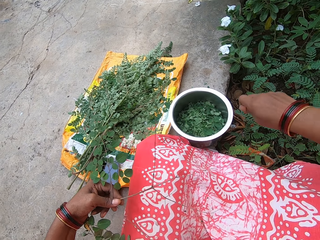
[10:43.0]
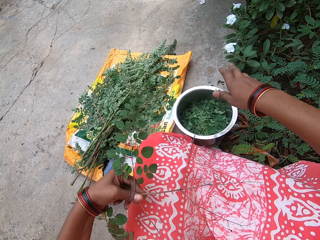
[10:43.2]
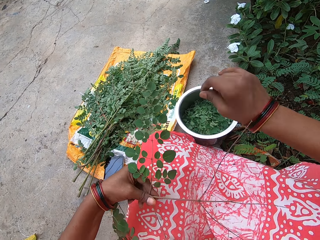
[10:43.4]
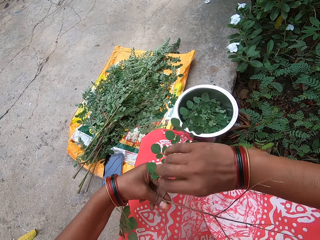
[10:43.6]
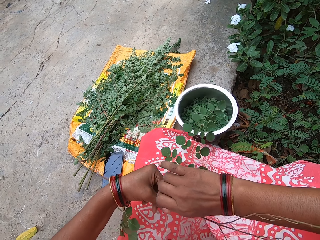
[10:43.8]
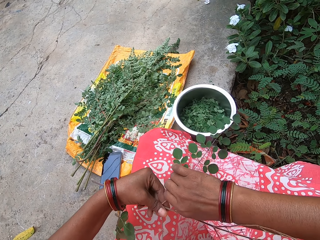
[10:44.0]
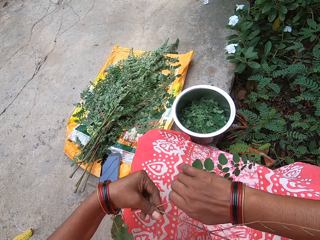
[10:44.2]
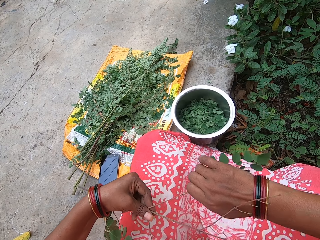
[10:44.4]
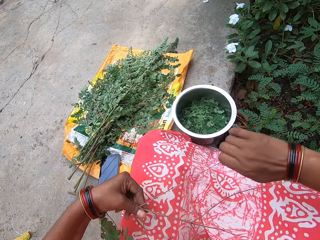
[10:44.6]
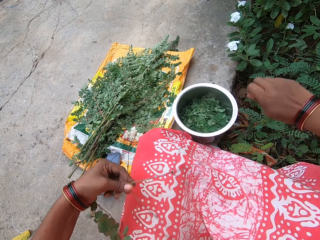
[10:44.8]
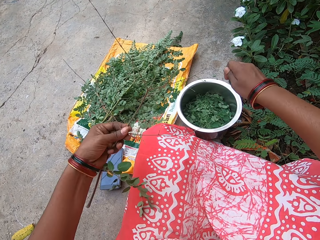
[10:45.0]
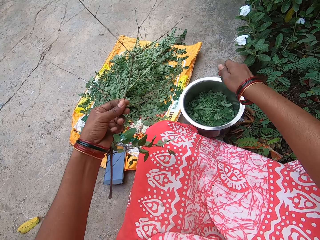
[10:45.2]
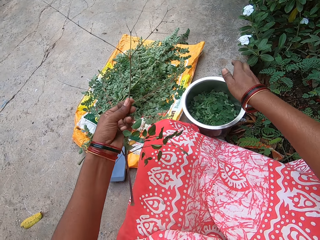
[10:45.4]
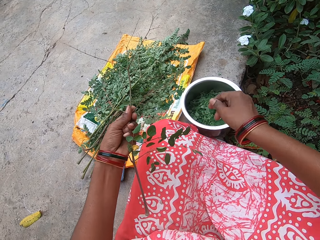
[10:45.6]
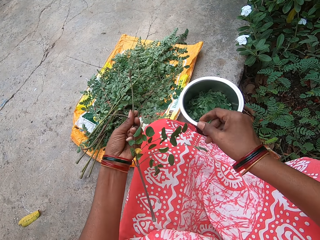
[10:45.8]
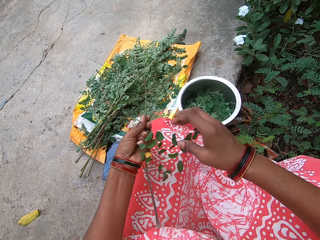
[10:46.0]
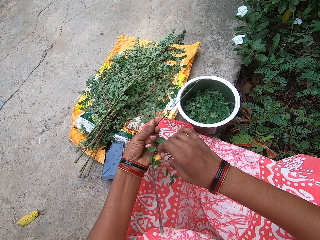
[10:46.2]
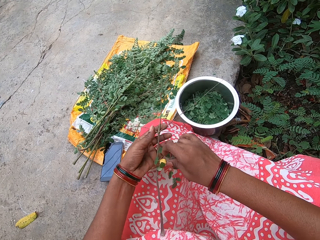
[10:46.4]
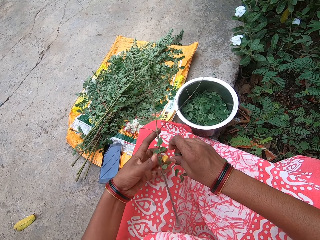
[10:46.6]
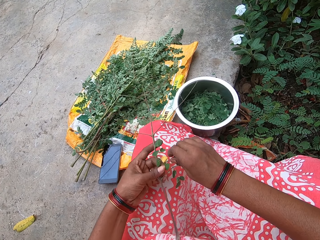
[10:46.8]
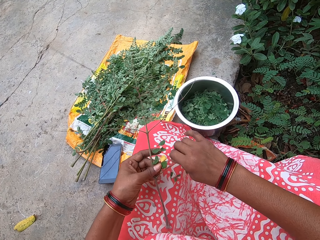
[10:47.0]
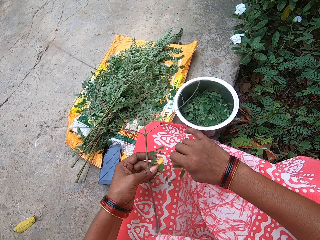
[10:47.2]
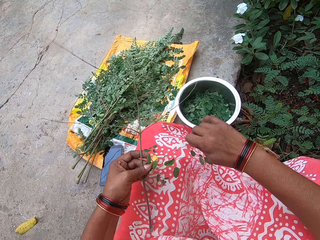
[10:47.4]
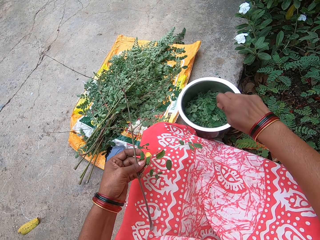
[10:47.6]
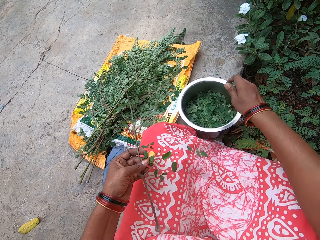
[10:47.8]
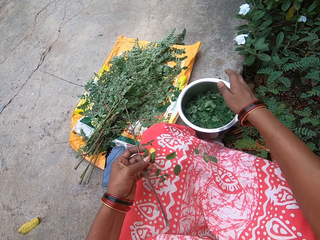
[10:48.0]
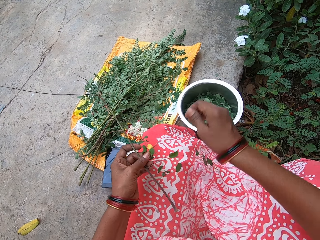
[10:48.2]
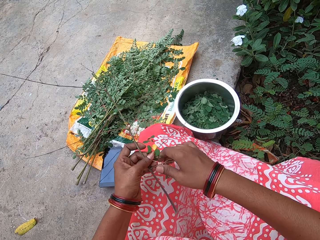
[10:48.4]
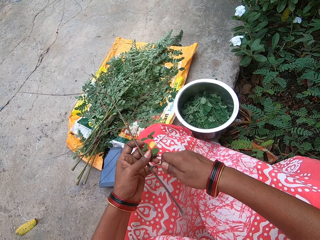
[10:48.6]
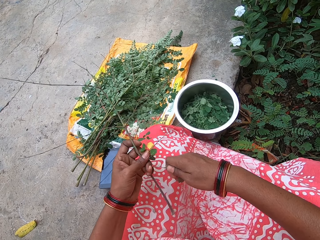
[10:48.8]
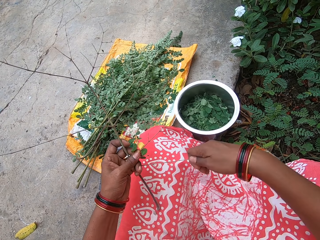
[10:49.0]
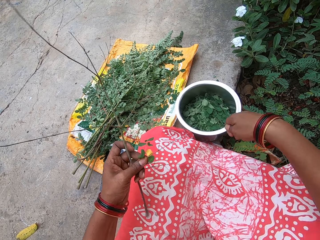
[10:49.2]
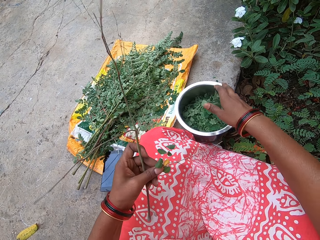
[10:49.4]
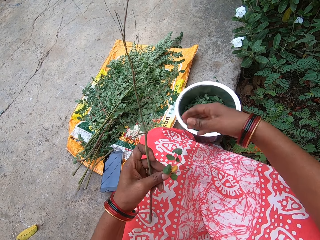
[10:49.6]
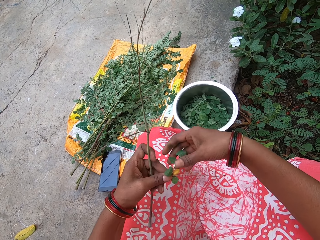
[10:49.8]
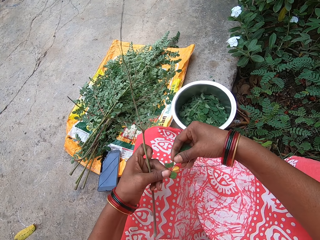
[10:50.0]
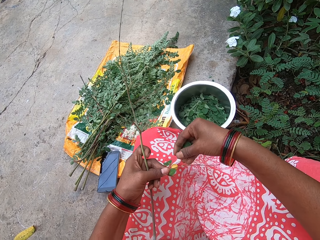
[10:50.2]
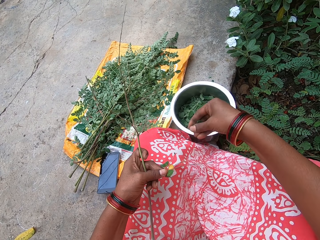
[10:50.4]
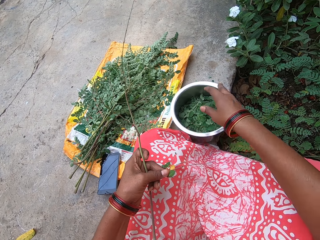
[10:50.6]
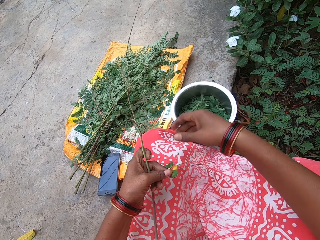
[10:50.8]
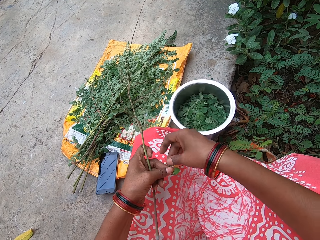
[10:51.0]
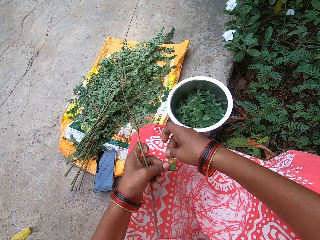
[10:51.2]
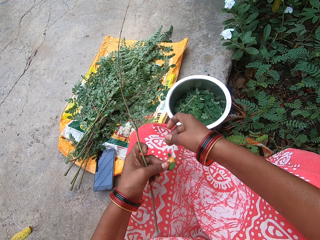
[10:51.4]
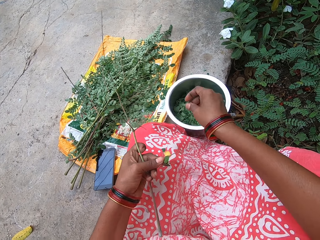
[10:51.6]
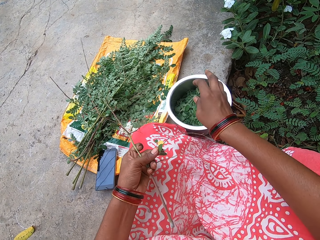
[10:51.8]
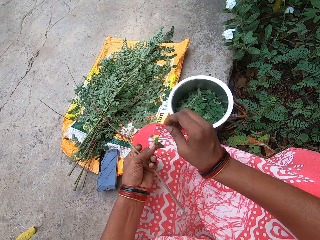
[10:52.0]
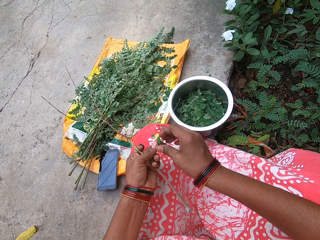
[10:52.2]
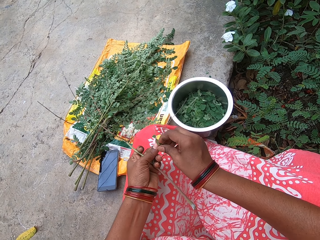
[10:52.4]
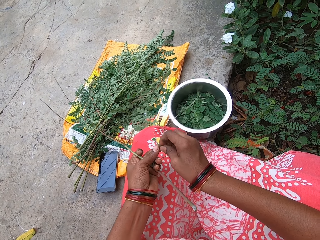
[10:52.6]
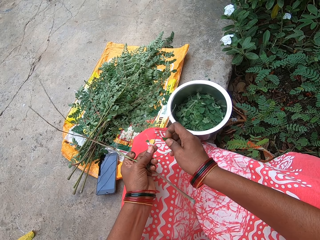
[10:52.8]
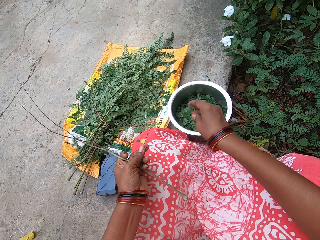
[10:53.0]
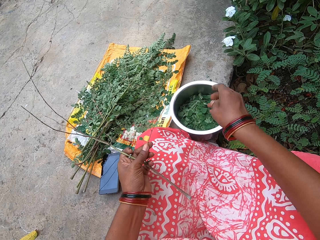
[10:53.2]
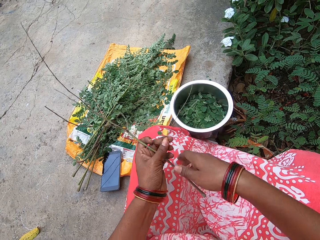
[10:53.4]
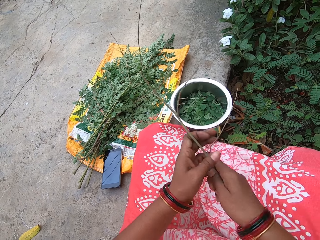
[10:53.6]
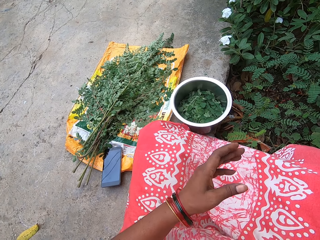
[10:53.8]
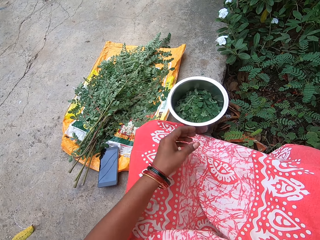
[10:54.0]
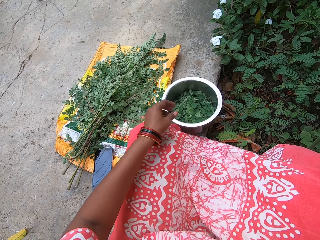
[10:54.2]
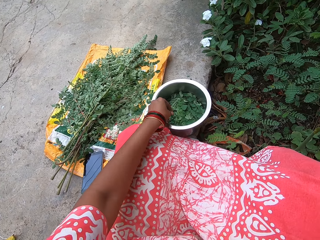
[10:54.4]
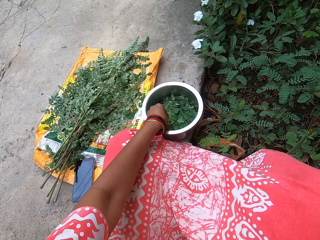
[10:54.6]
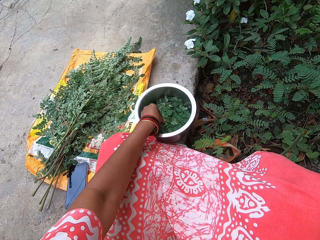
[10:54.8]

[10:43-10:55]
The camera wearer drops the leaves in the plate or cooking pot on the floor with her right hand. She plucks leaves from the leaf stalk with her right hand. She drops the leaves in the plate on the floor with her right hand. She plucks leaves from the leaf stalk with her right hand. She drops the leaves in the plate on the floor with her right hand. She plucks leaves from the leaf stalk with her right hand. She drops the leaves in the plate on the floor with her right hand. She plucks leaves from the leaf stalk with her right hand. She drops the leaves in the plate on the floor with her right hand. She plucks leaves from the leaf stalk with her right hand. She drops the leaves in the plate on the floor with her right hand. She plucks leaves from the leaf stalk with her right hand. She drops the leaves in the plate on the floor with her right hand. She passes the leaf stalk from her left hand to her right hand. She holds the stalk with the other hand. She drops the leaf stalk on the floor with her right hand.

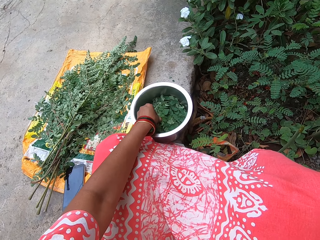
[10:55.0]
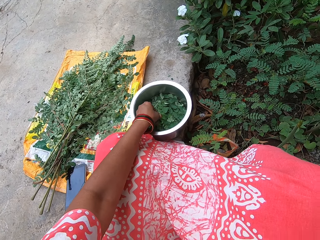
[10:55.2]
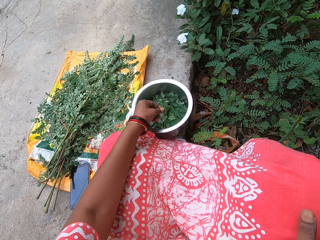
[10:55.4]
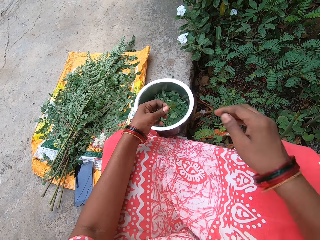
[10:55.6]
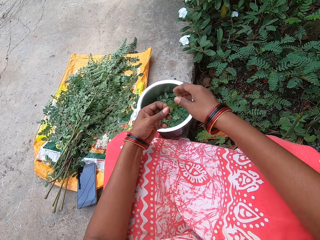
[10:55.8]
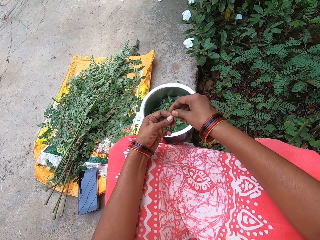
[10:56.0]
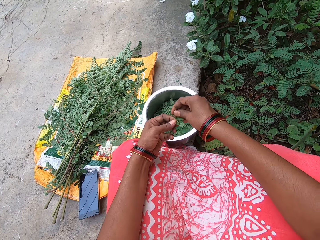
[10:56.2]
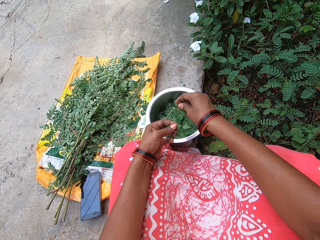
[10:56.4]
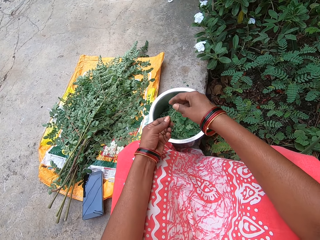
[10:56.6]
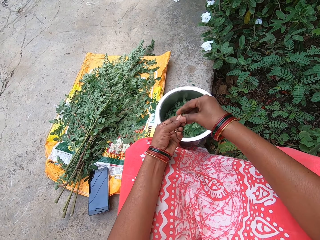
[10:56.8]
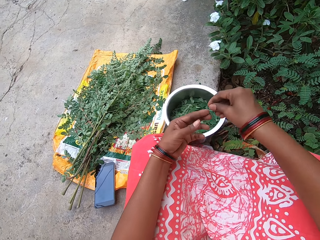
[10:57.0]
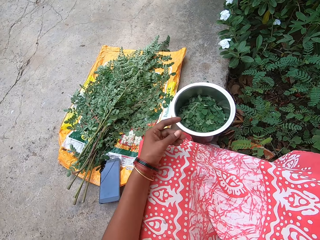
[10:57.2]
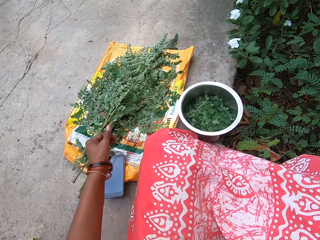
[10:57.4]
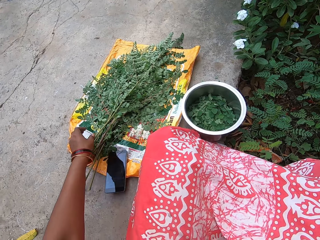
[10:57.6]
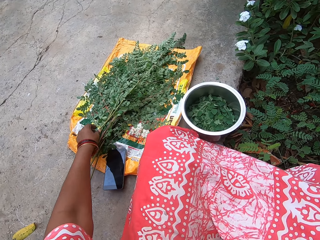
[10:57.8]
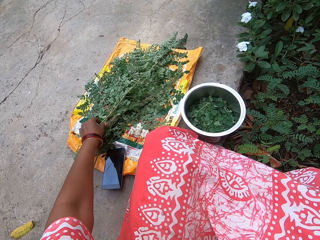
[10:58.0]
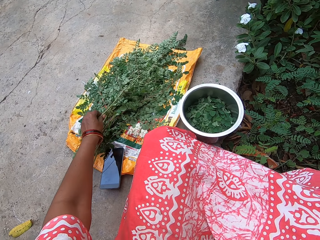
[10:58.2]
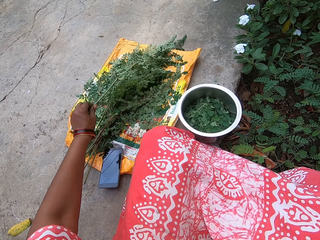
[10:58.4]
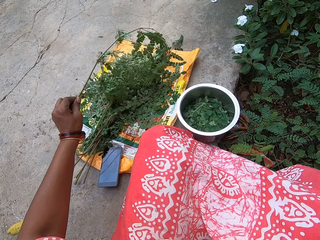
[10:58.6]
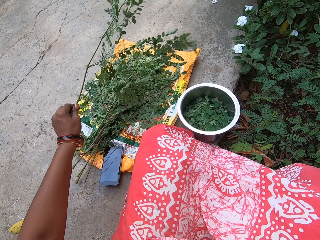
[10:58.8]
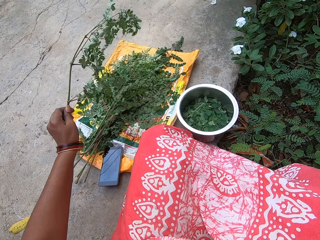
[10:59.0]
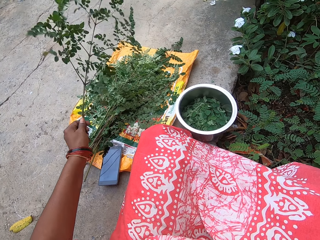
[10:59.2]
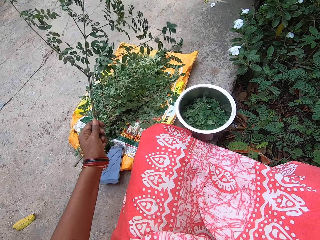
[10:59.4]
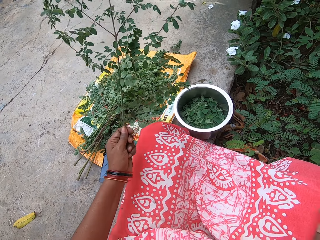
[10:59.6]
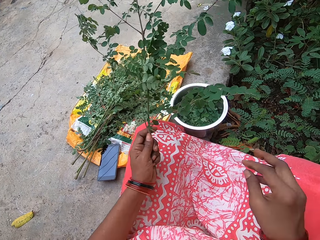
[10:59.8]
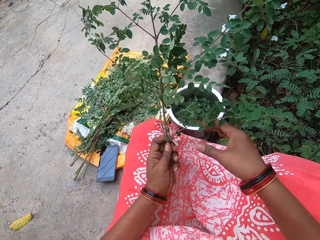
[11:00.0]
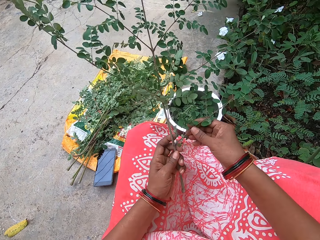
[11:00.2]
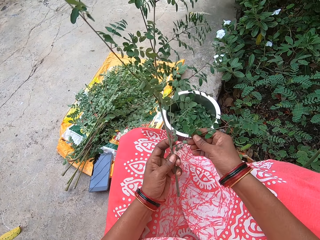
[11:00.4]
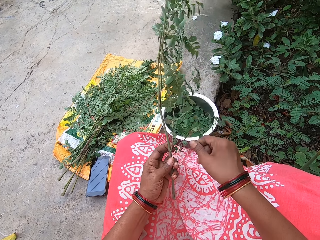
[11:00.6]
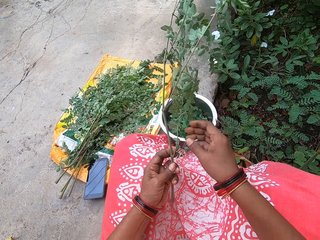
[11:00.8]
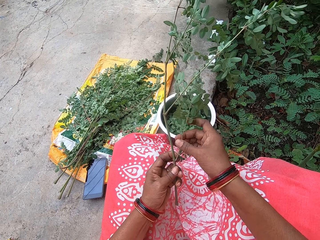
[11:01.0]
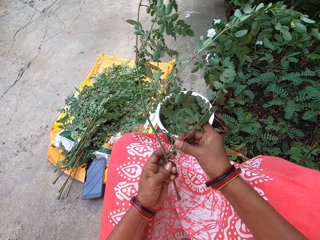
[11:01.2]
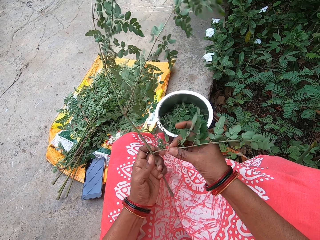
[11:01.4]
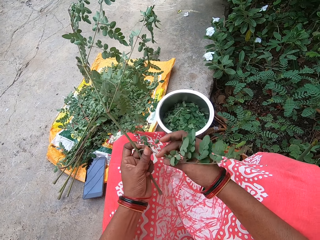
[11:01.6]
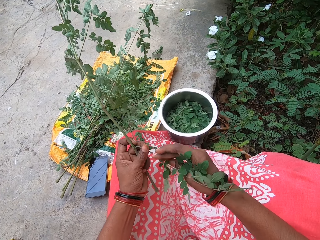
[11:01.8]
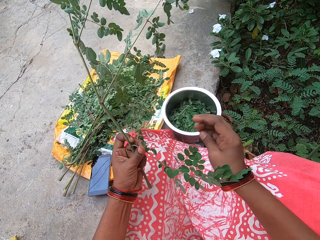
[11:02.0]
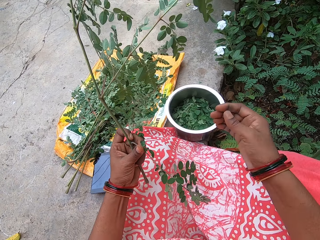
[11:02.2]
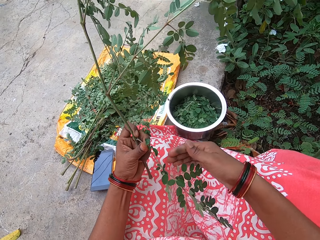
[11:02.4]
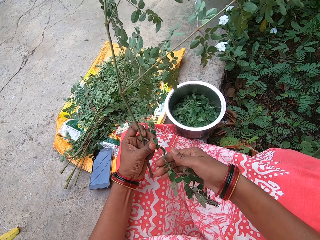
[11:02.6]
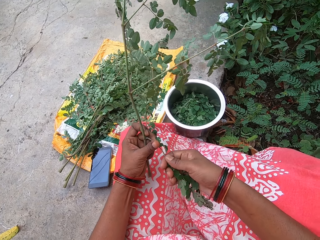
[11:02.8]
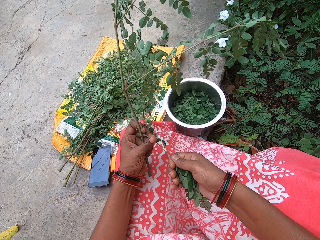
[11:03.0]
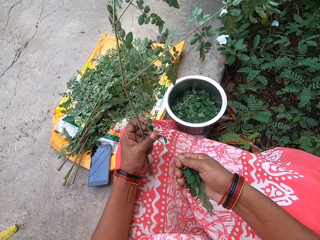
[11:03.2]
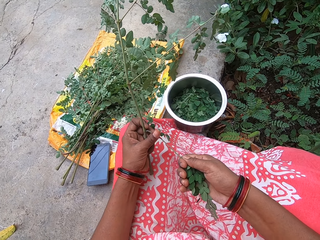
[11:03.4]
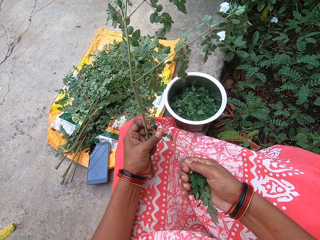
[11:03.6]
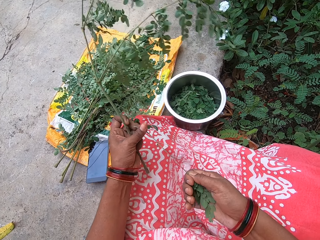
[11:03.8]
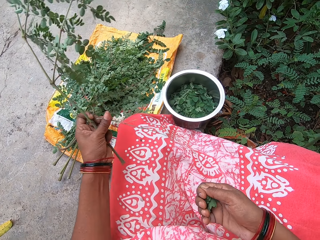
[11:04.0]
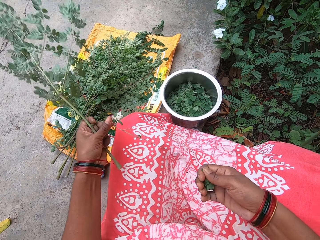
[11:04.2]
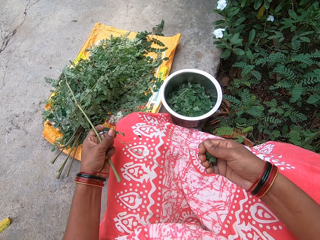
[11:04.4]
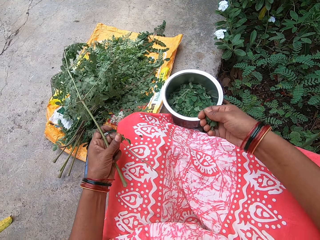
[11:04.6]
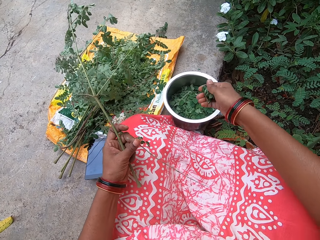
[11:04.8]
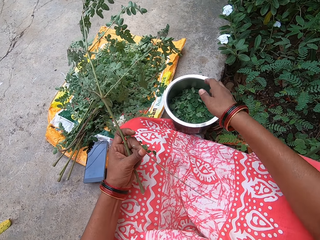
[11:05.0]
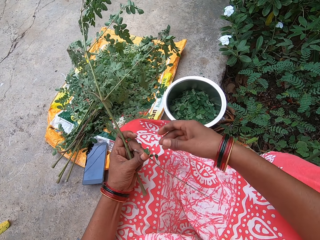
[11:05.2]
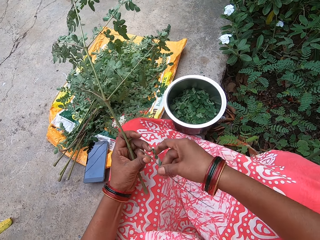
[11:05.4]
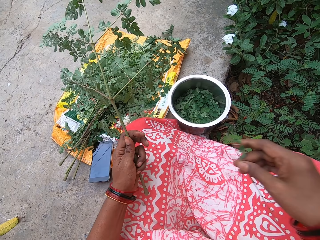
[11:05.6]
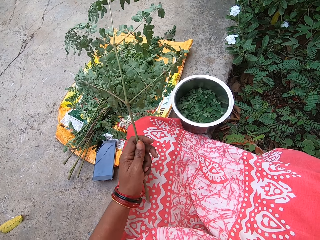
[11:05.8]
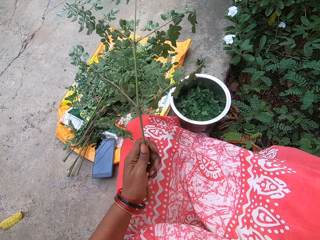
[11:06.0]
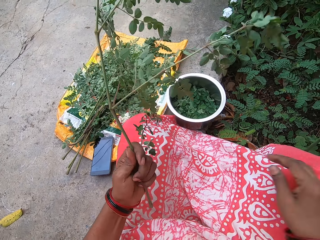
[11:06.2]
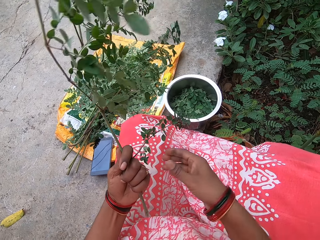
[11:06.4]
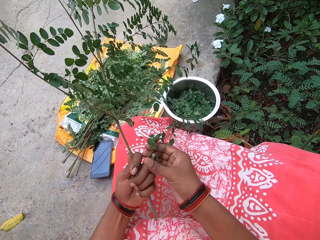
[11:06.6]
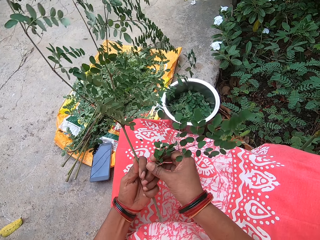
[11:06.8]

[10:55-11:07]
The camera wearer picks a leaf stalk from the plate with her left hand. She holds the leaf stalk with both hands. She plucks leaves from the leaf stalk with her right hand. She cuts the leaf. She drops the leaves in the plate on the floor with her right hand. She passes the leaf stalk from her left hand to her right hand. She drops the leaf stalk on the floor with her right hand. She picks a leaf stalk from the sack on the floor with her left hand. She plucks leaves from the leaf stalk with her right hand. She holds the branch with both hands. She drops the leaves in the plate on the floor with her right hand. She picks a stalk from the leaf stalk with her right hand. She holds the stalk with the other hand. She drops the leaf stalk on the floor with her right hand.
